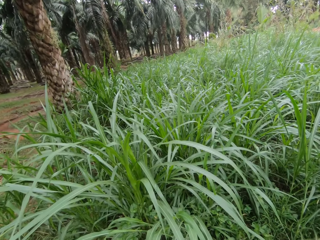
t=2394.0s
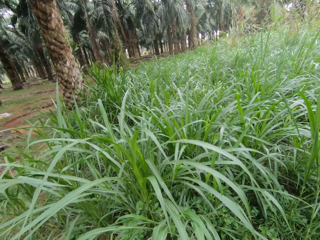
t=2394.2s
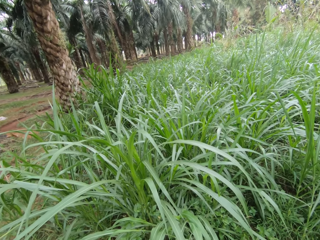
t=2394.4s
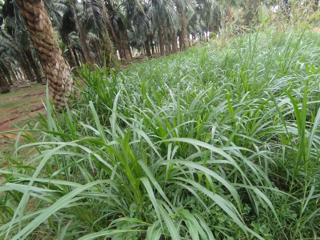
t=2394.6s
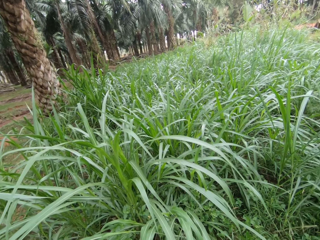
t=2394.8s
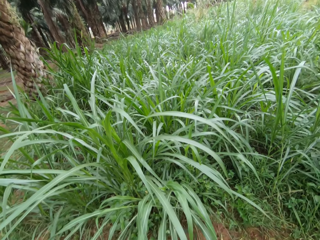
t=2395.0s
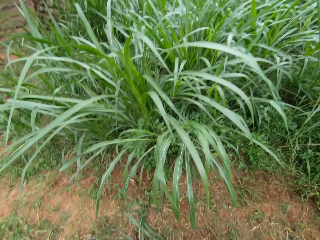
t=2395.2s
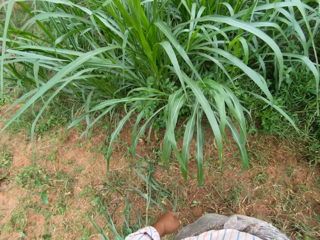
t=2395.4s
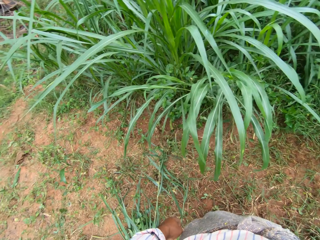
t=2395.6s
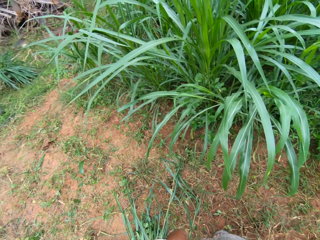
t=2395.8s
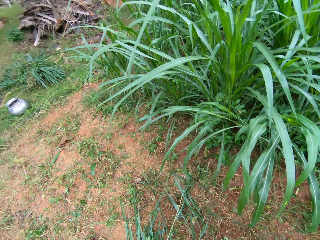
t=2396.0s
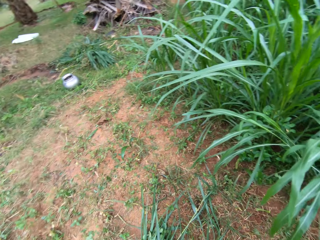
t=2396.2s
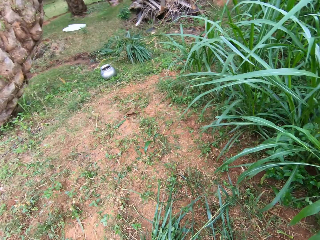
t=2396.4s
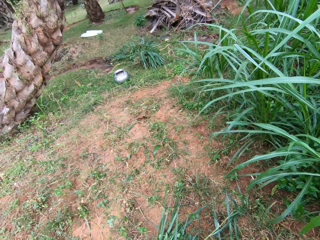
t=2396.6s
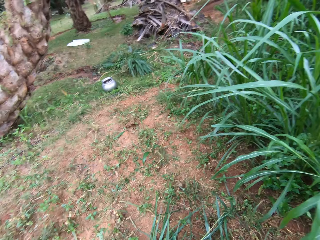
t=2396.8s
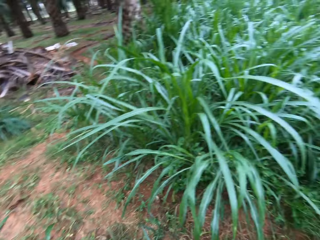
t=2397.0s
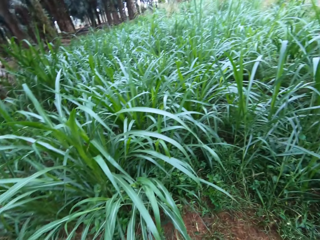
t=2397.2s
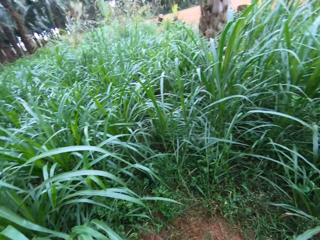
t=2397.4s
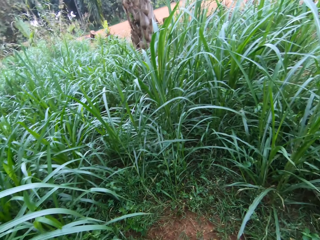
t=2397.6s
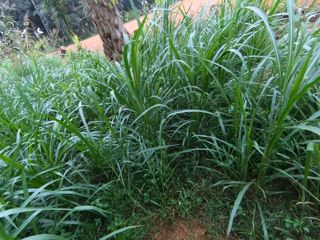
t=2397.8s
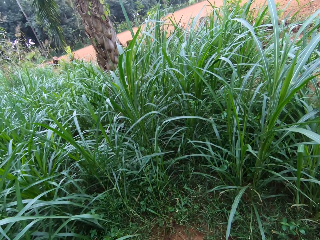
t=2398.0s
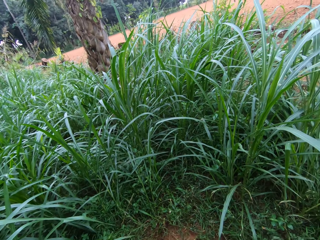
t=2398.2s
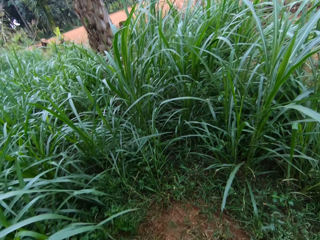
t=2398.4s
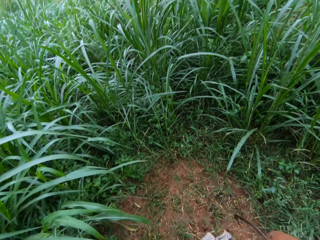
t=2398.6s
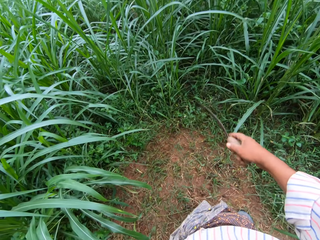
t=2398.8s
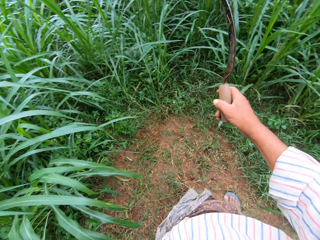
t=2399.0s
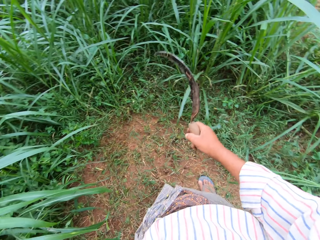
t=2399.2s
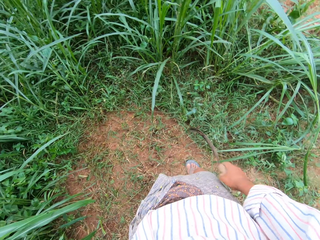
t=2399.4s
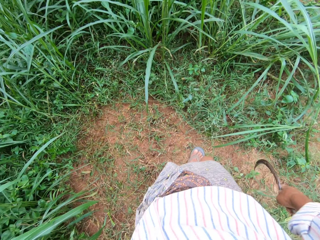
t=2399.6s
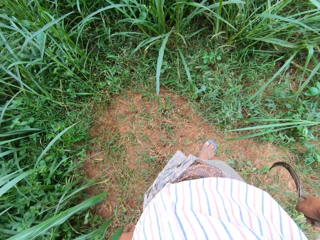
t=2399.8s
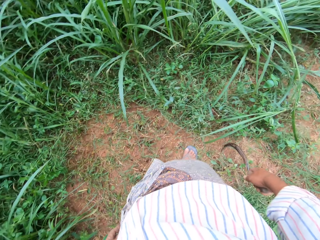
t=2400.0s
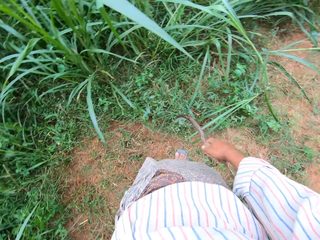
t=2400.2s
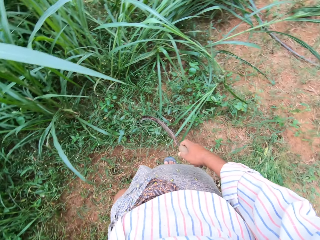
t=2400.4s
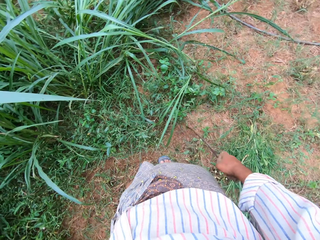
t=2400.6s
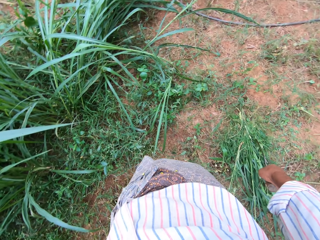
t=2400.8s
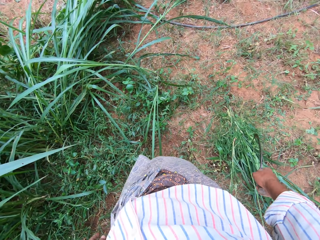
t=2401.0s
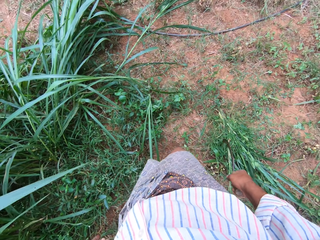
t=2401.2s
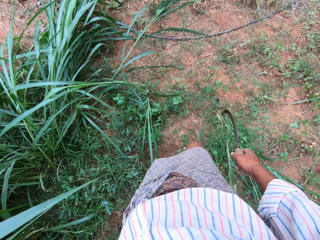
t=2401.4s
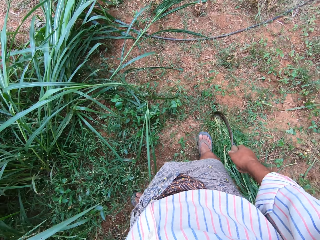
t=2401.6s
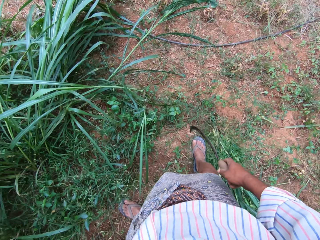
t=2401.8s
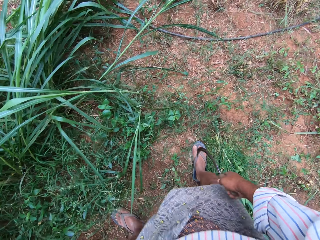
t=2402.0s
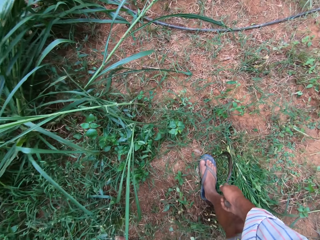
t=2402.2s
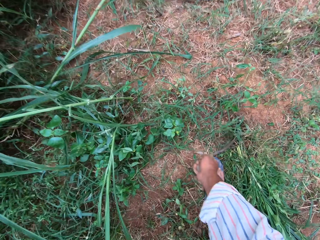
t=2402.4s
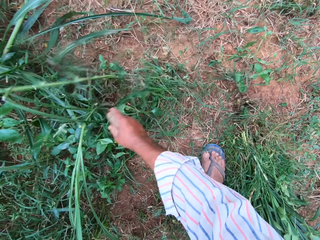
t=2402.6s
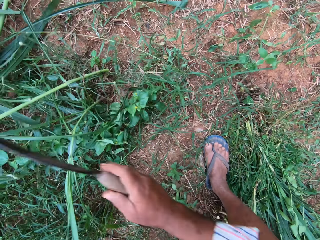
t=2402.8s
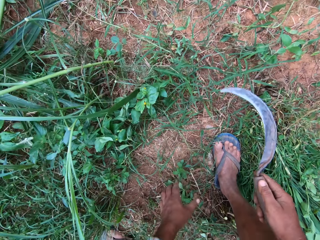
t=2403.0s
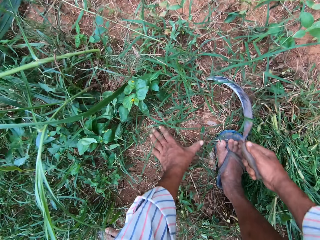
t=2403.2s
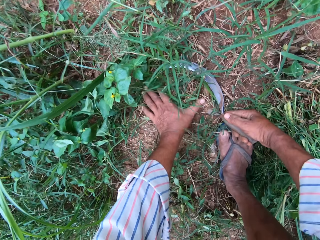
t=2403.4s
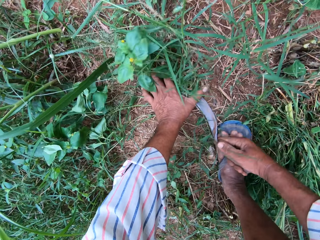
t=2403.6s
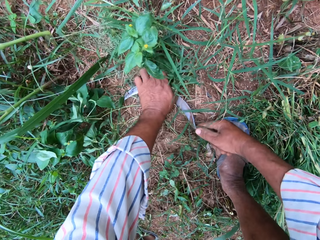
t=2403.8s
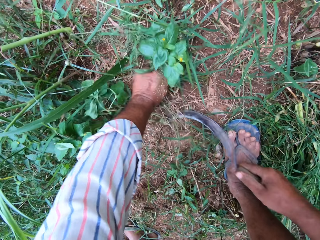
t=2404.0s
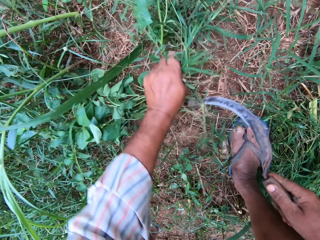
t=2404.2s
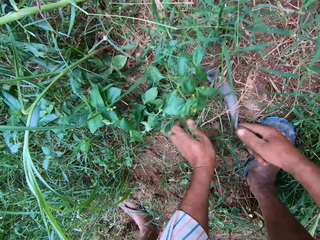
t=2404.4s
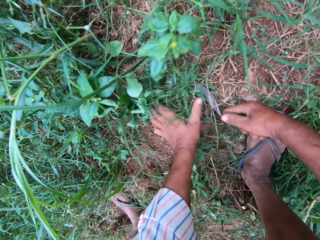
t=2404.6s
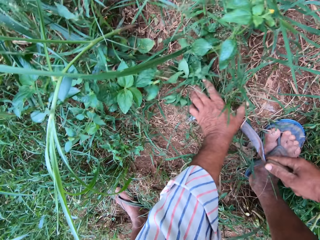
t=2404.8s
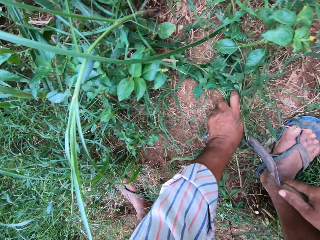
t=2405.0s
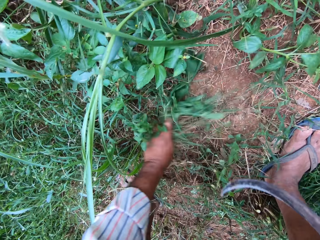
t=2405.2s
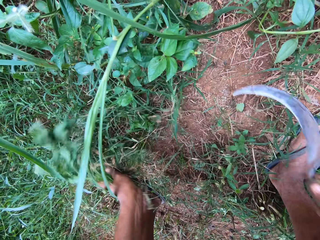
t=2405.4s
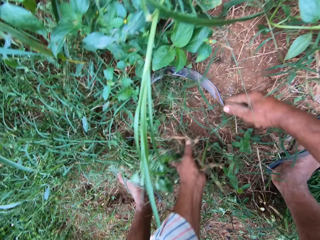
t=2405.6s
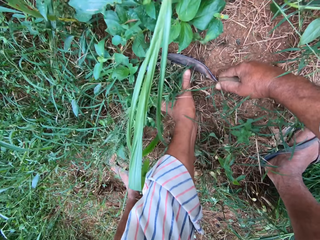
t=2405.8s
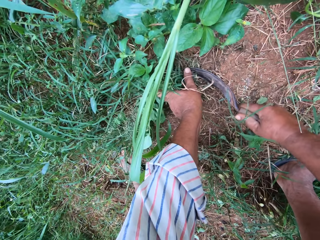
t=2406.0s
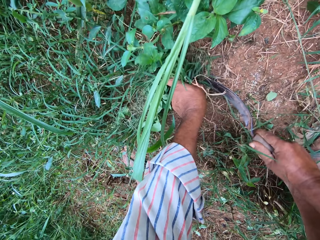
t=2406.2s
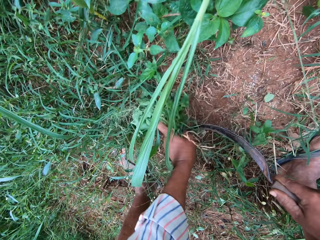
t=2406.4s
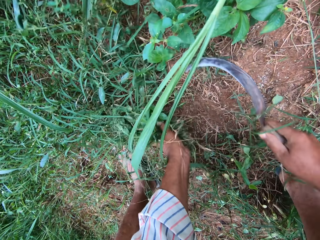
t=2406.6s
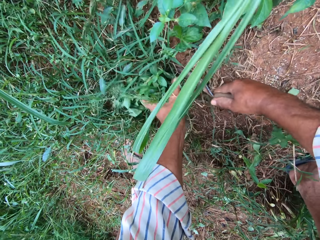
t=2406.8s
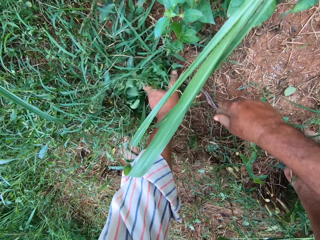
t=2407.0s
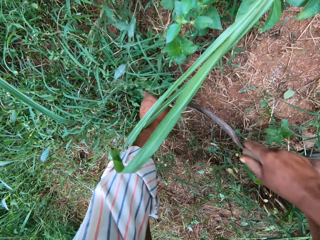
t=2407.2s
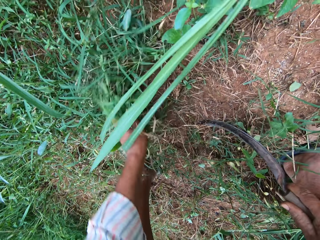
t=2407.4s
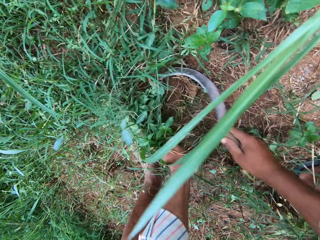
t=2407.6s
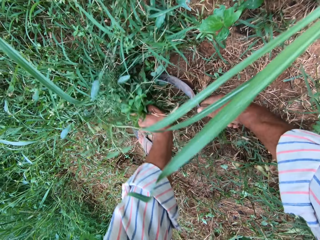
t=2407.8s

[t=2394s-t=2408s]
The camera wearer swings the sickle with his right hand. He moves the grasses with the sickle in his right hand. He holds the grasses with his left hand. He cuts the grasses with the sickle in his right hand.

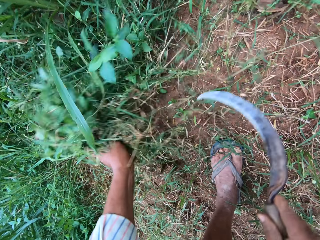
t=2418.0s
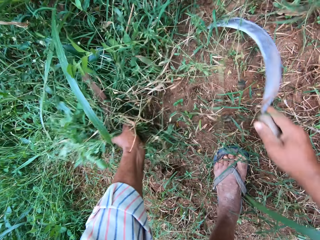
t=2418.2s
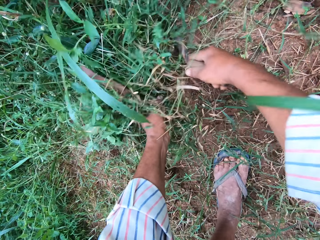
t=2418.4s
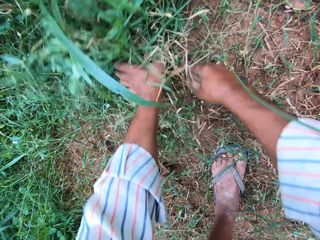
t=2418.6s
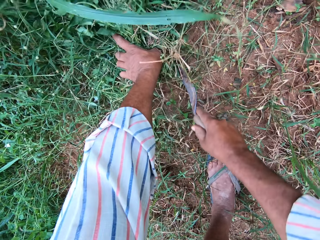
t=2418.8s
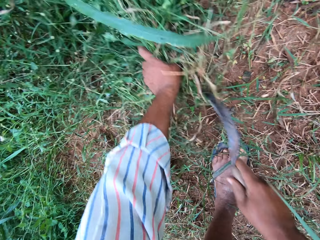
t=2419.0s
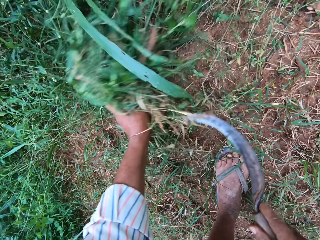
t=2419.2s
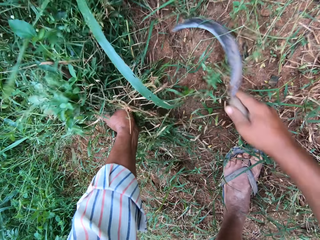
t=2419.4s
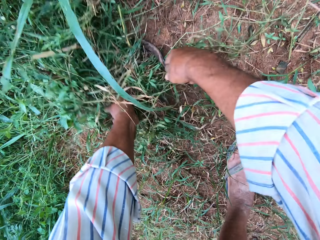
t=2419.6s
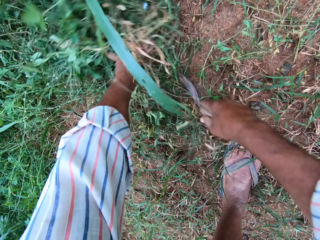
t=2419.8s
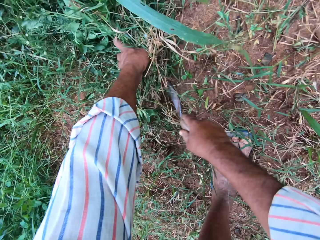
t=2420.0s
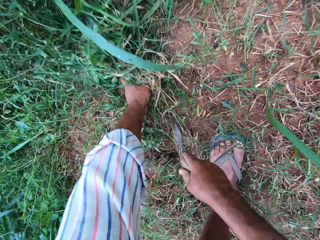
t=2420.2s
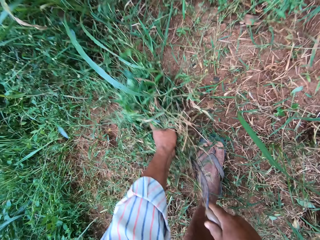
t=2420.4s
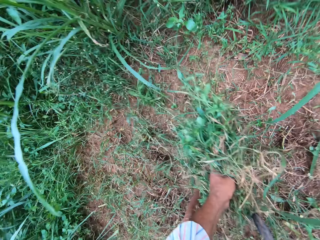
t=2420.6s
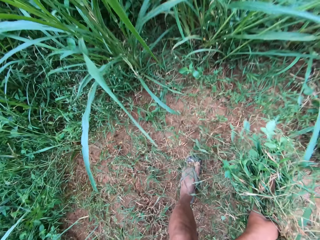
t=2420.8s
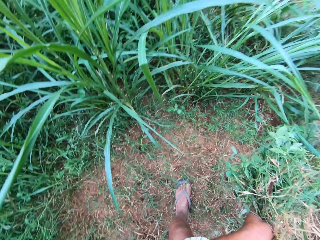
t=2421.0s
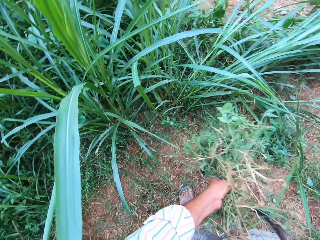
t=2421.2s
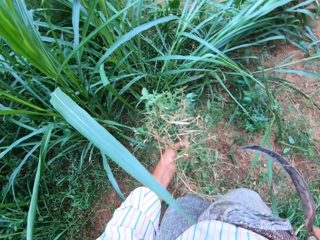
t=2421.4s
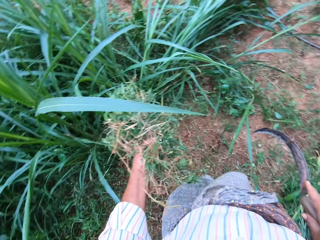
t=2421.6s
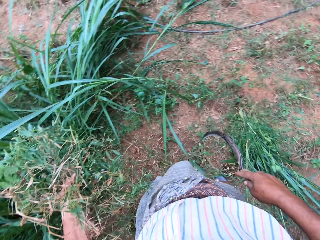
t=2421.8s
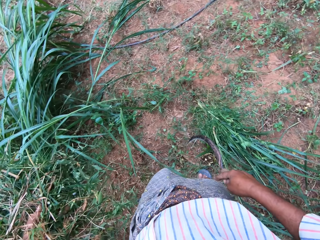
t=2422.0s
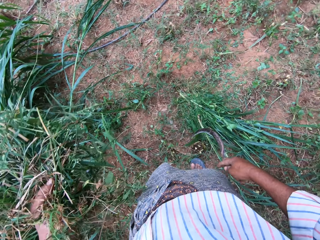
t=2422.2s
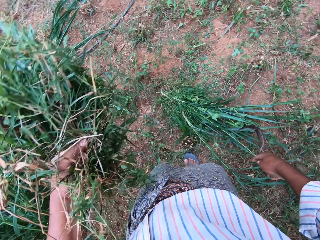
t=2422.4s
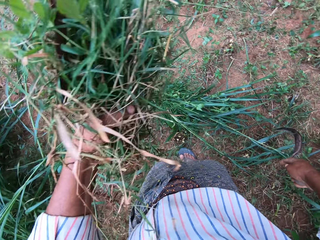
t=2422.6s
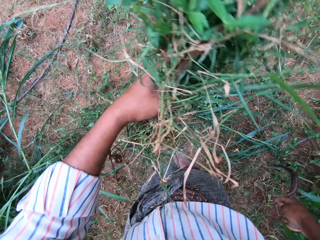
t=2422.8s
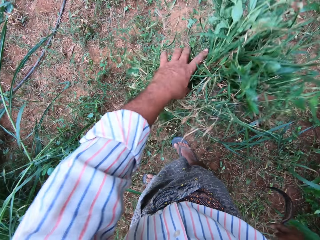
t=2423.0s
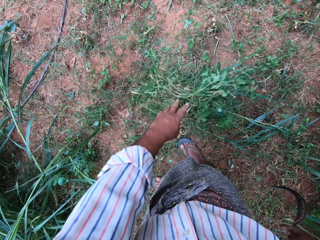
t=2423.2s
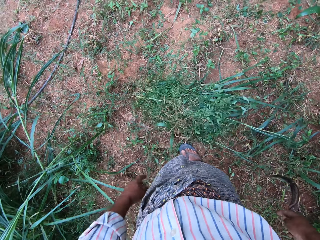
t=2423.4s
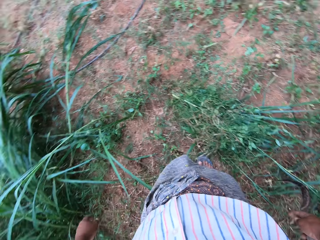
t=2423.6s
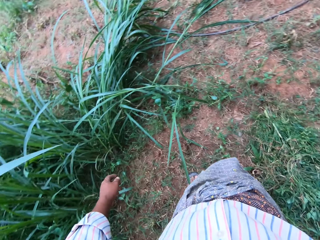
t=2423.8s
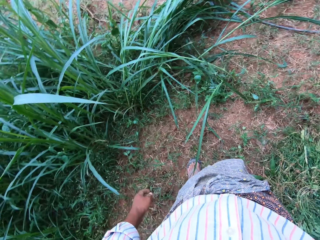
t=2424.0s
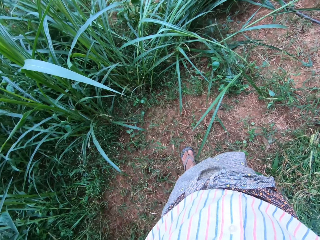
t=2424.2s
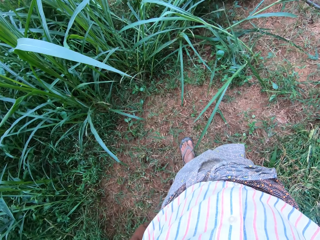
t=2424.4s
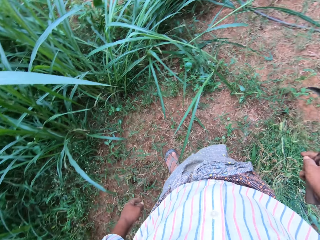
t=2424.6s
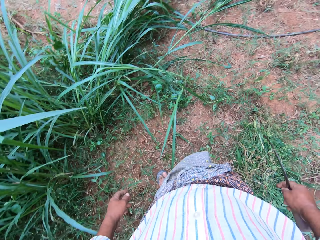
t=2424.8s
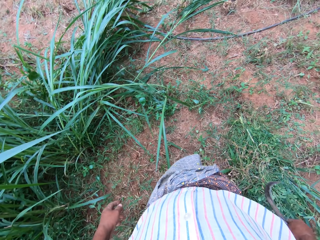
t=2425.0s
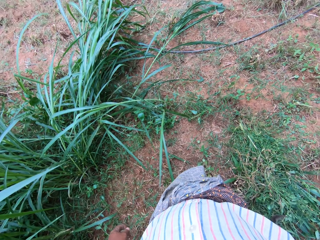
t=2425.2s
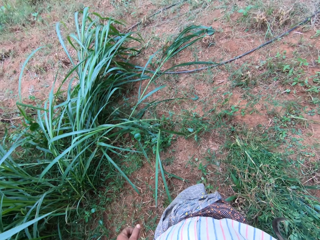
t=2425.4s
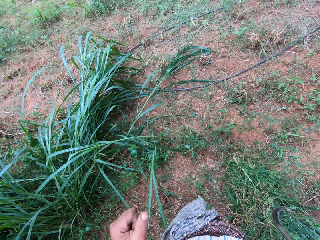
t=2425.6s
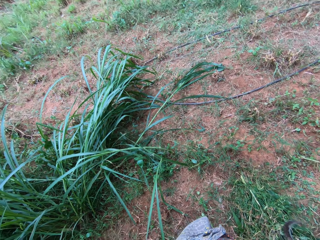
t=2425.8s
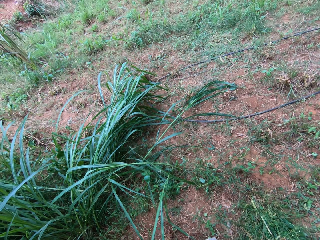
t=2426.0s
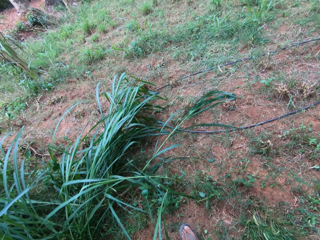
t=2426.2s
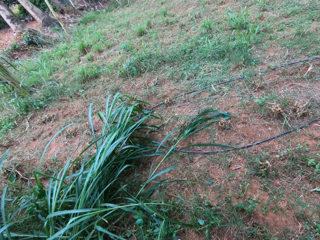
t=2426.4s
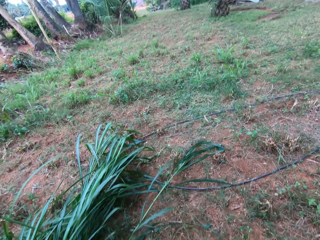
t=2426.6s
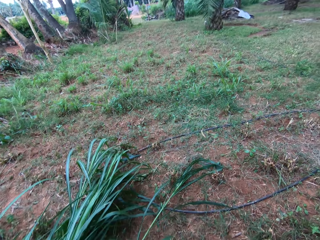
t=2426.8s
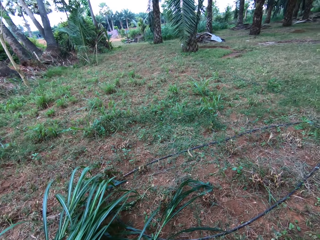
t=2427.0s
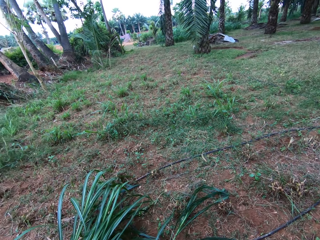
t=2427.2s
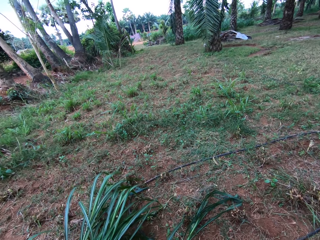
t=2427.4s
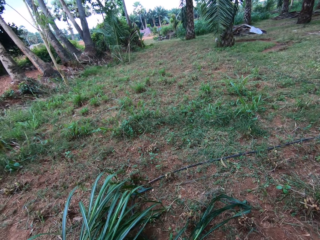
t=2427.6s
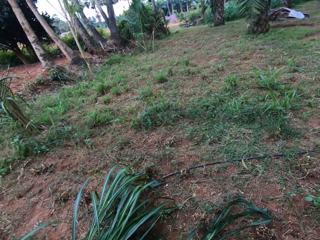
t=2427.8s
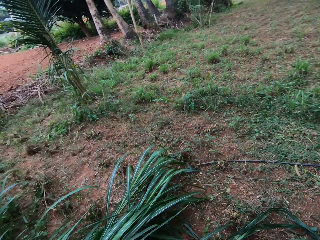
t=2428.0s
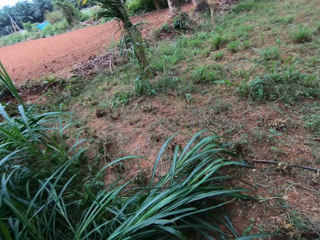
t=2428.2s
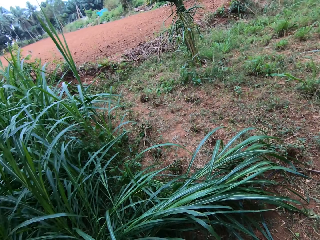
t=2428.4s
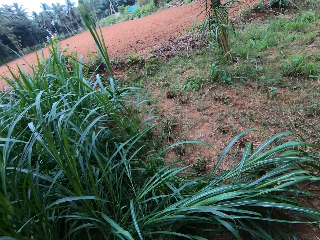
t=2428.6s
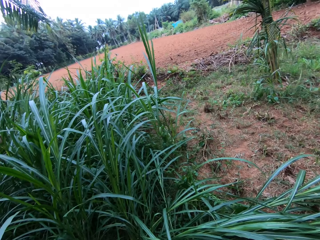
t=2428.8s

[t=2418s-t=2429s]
The camera wearer stops cutting the grasses. They drop the plants down.
